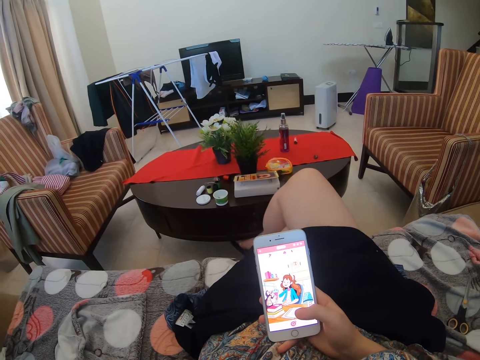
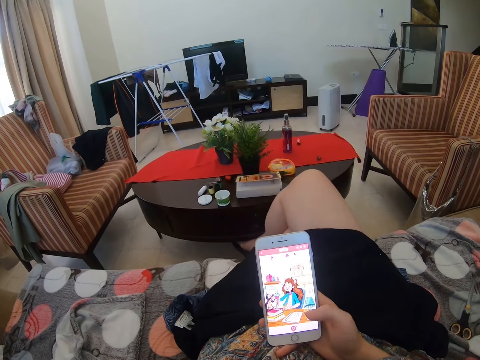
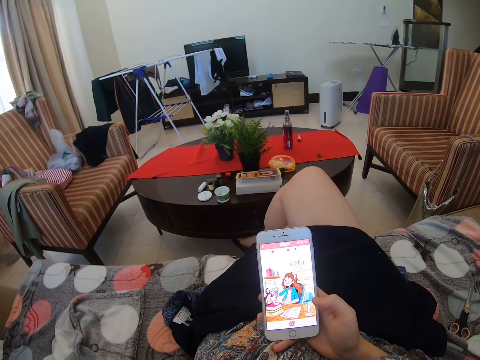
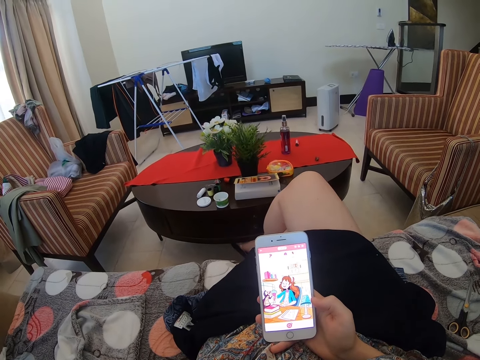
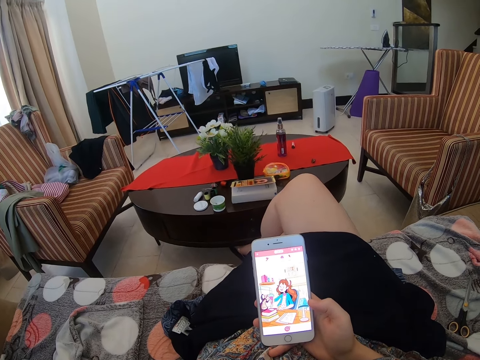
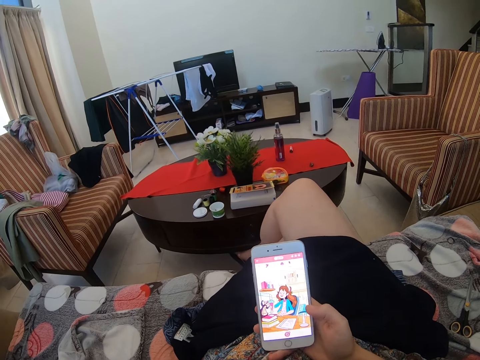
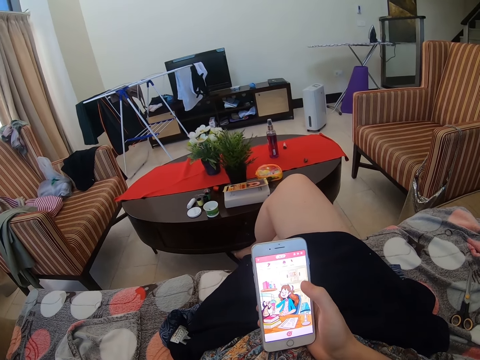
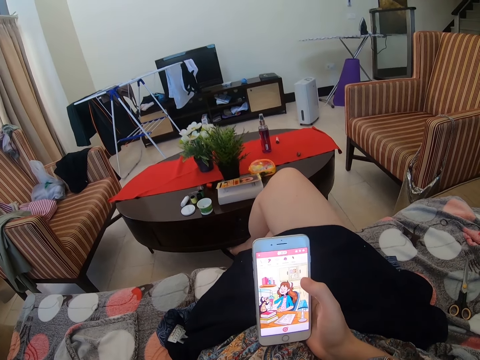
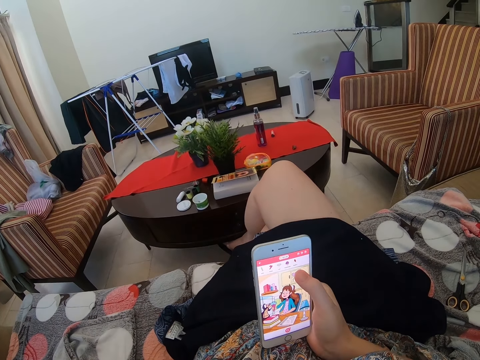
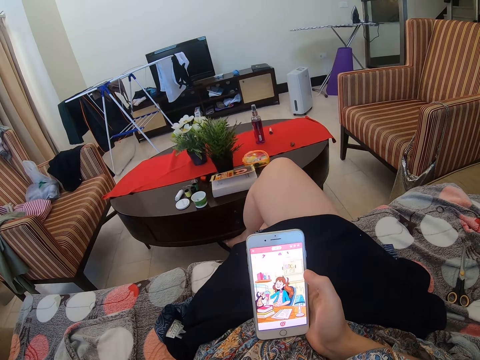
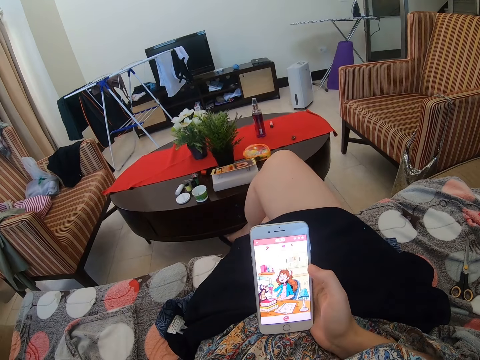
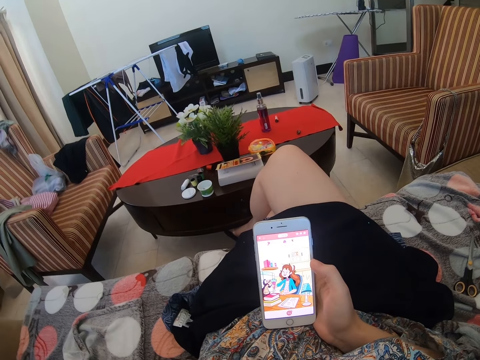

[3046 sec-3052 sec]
The camera wearer raises a hand up.

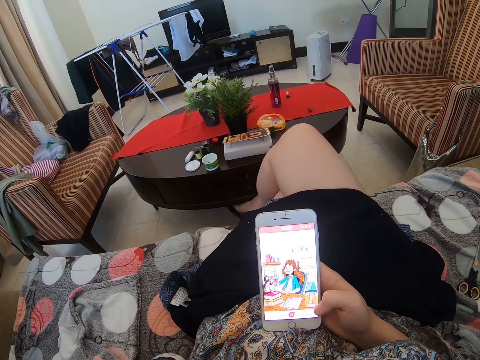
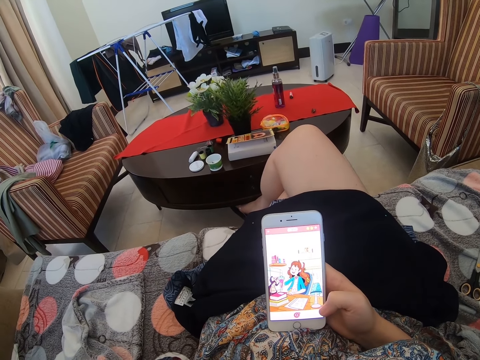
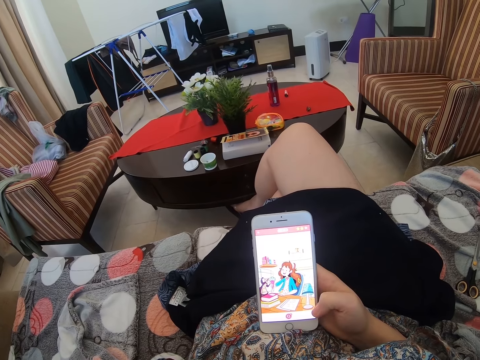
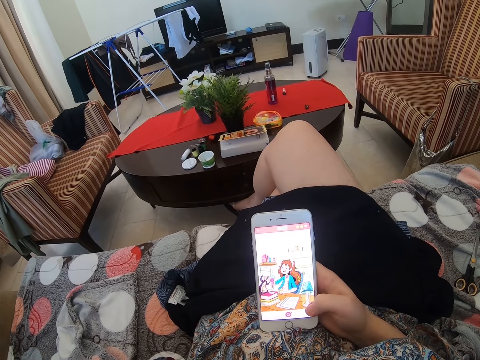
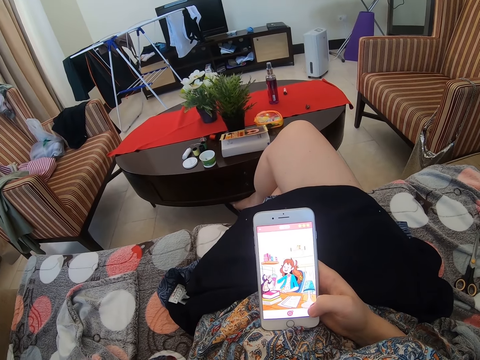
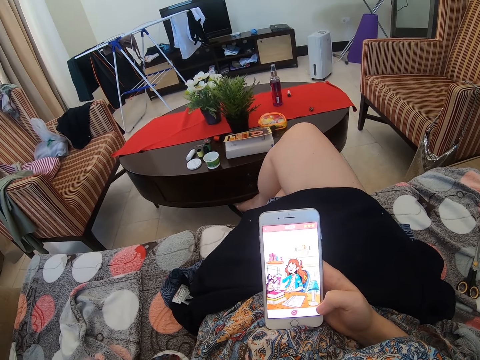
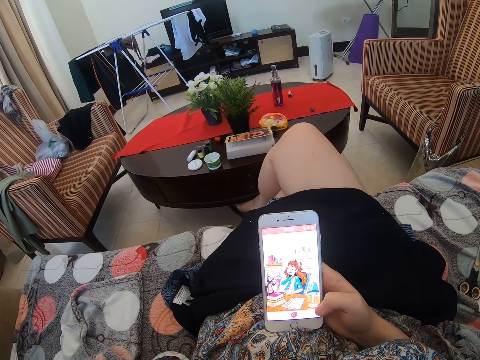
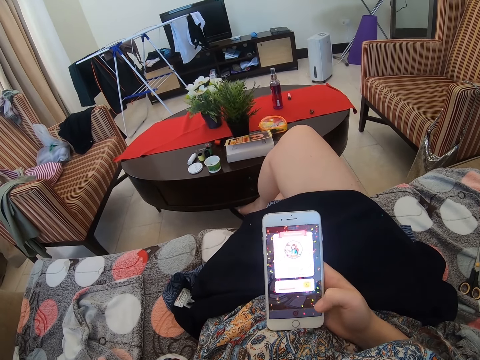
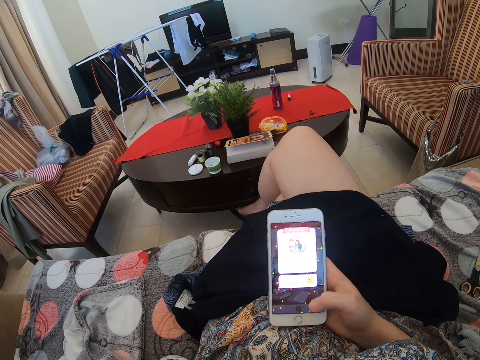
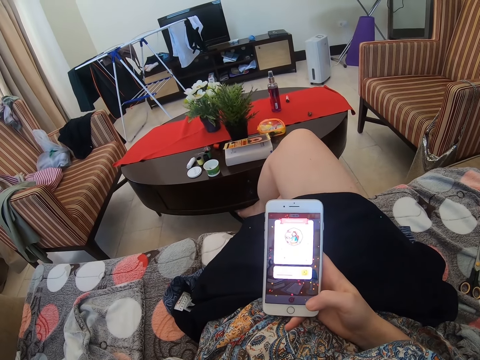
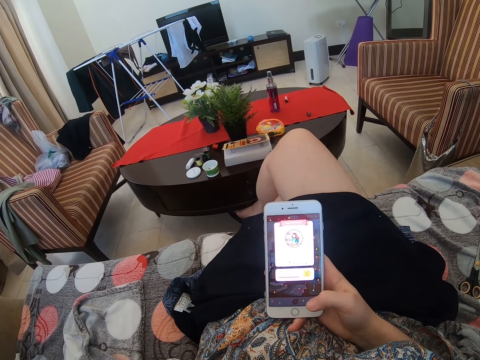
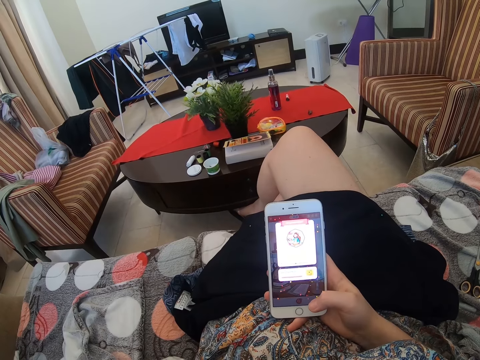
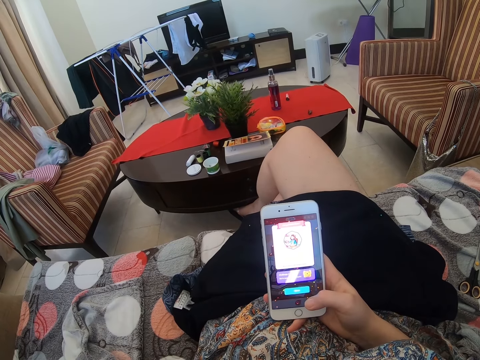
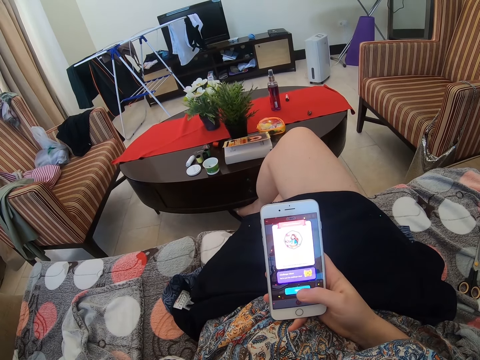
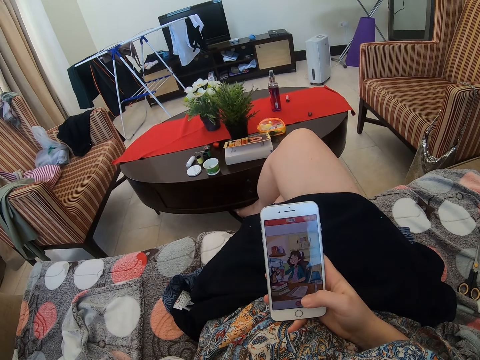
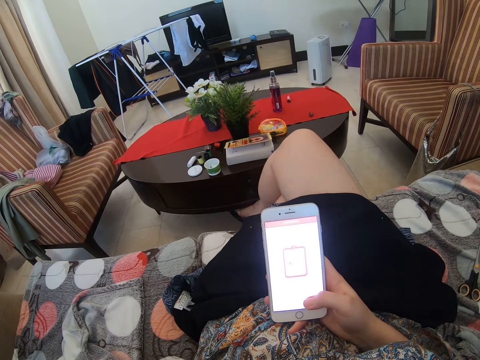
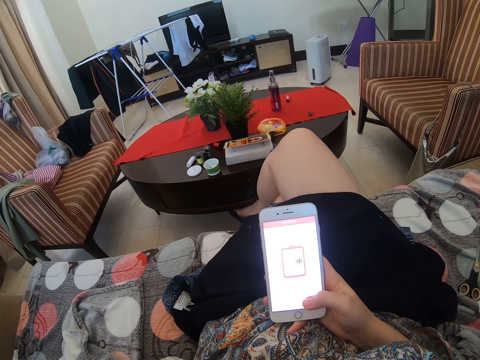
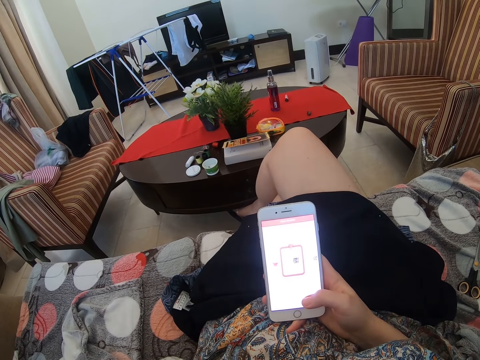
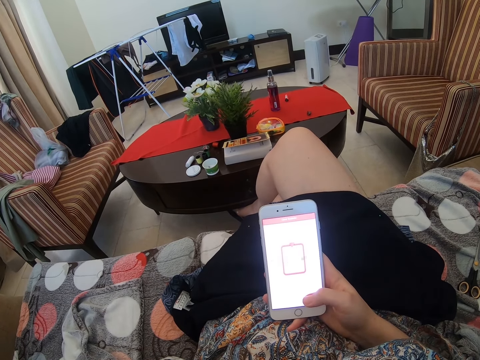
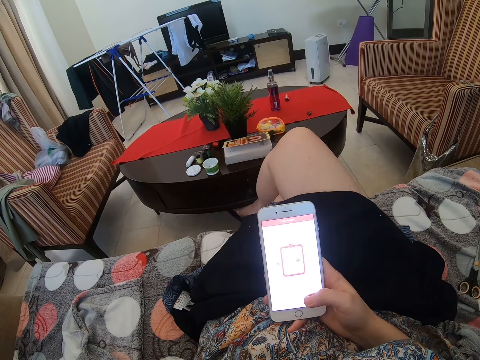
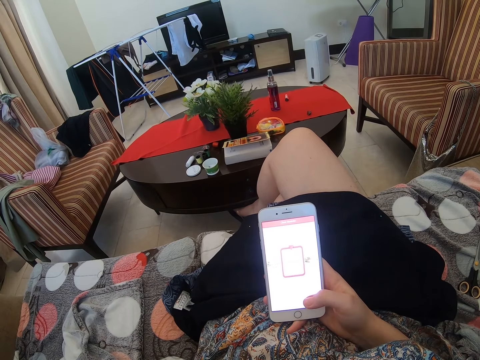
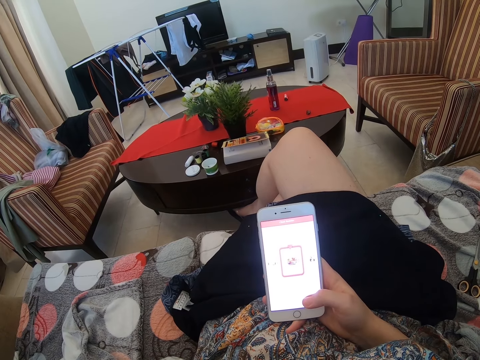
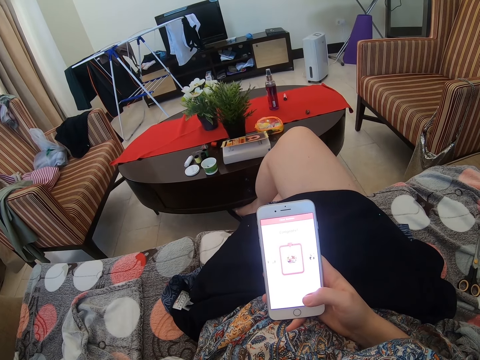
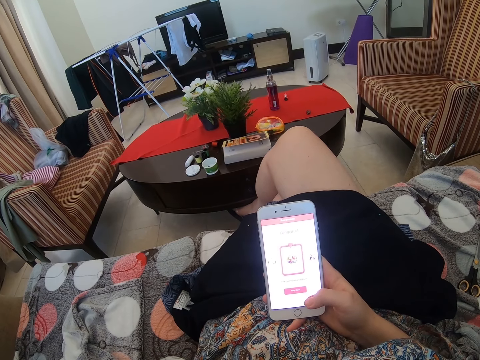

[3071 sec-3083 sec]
The camera wearer plays games.

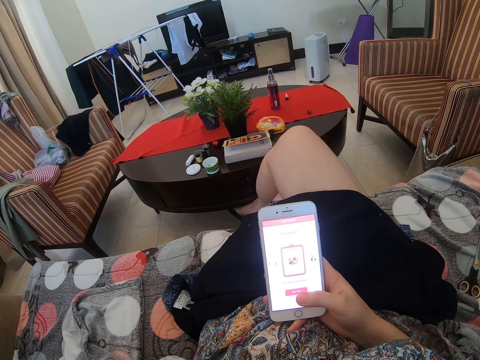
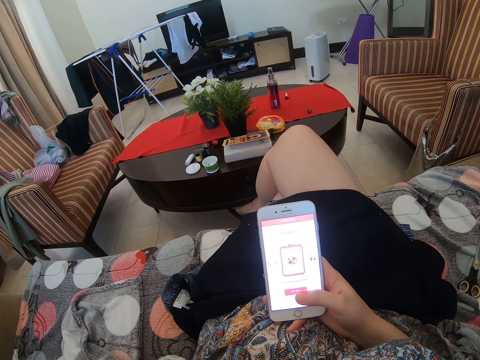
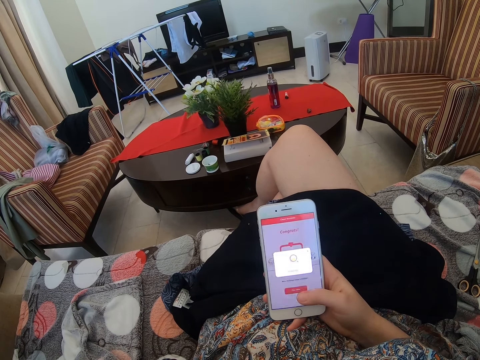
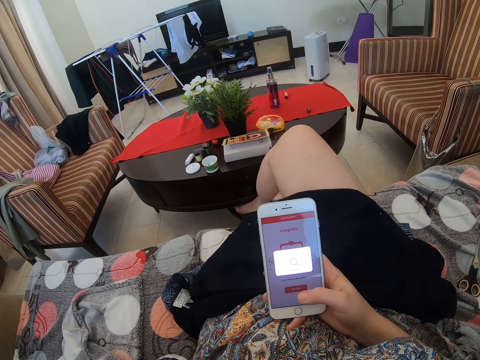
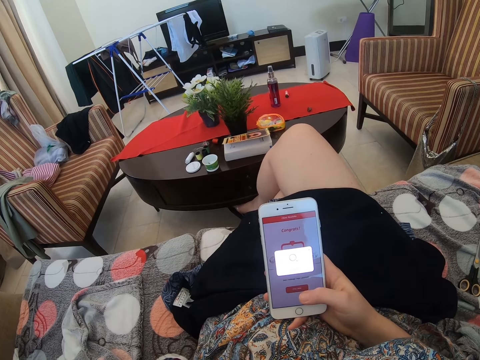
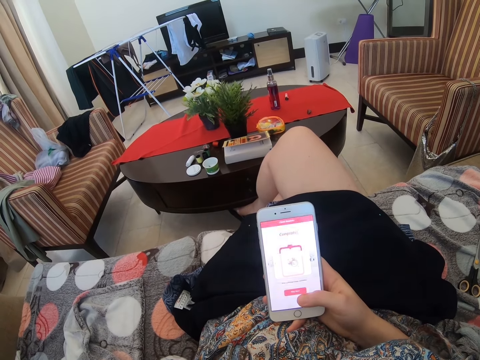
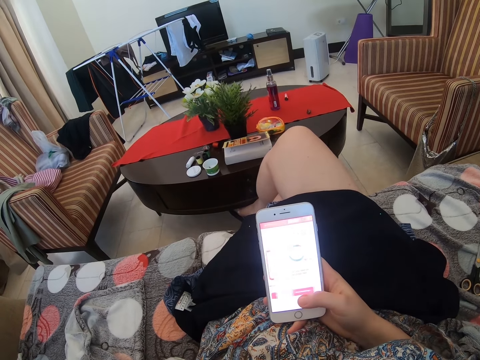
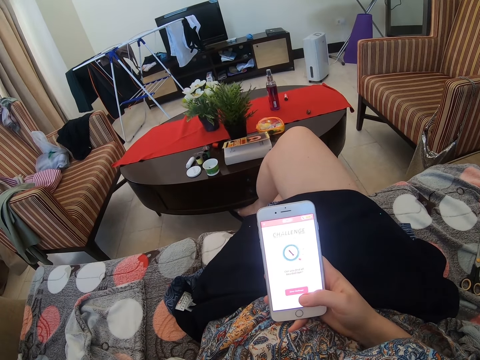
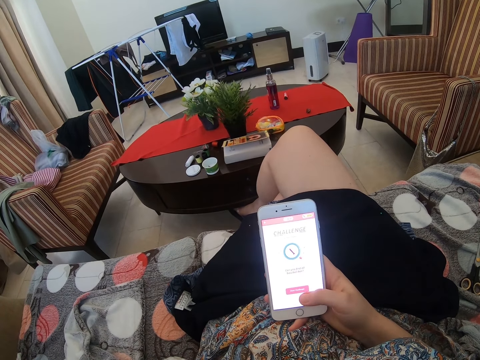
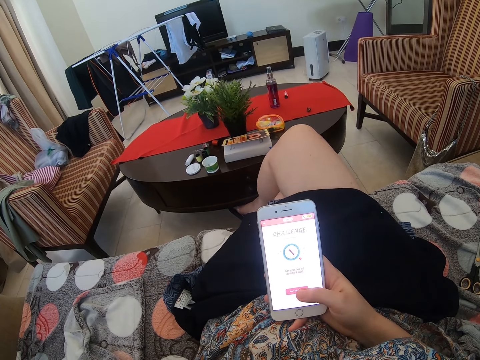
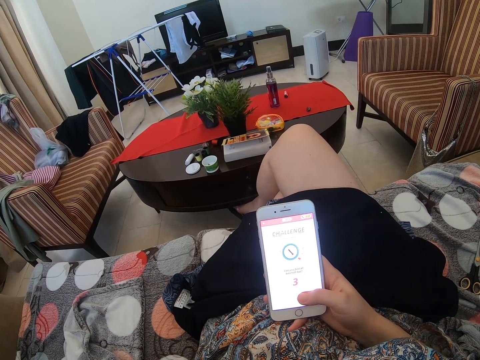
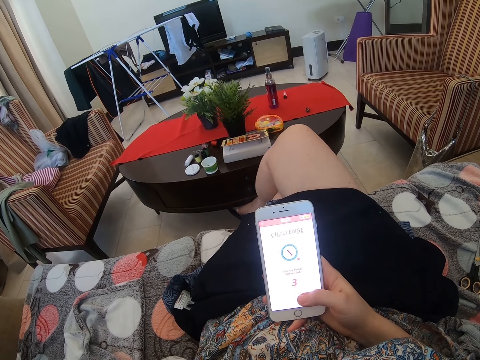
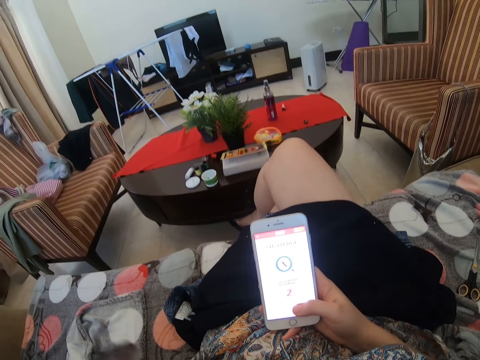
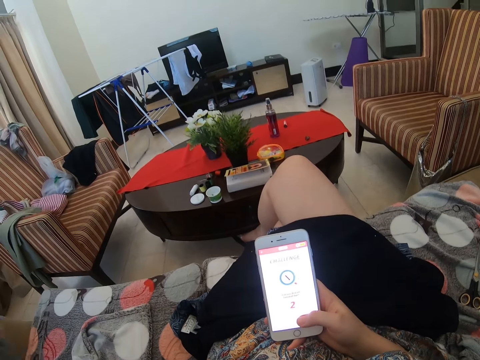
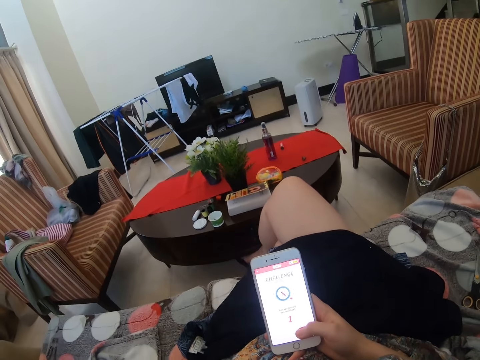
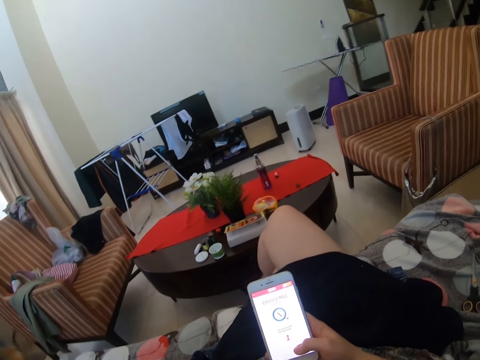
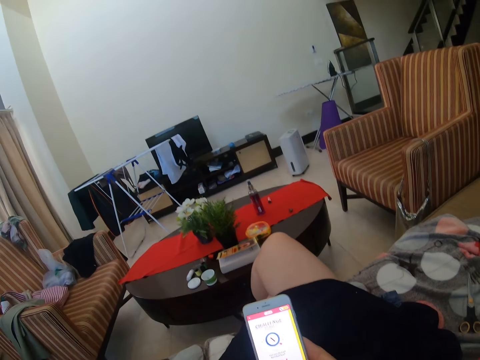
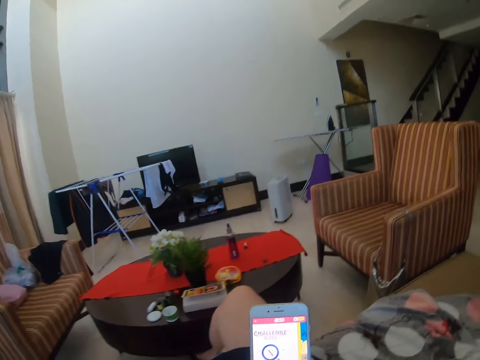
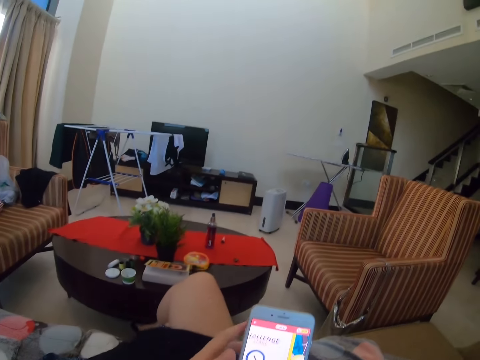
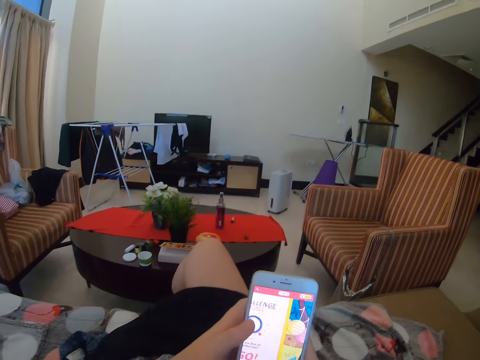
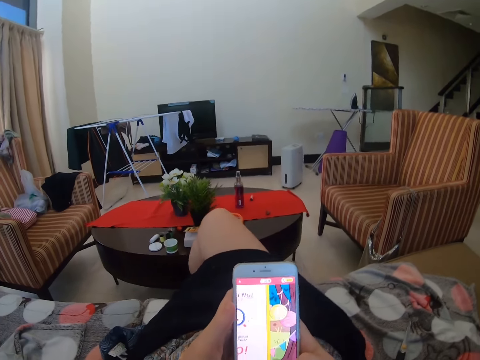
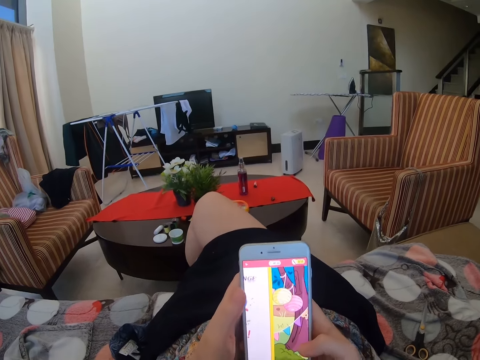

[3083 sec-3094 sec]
The camera wearer moves a hand. They hold the phone with both hands.
